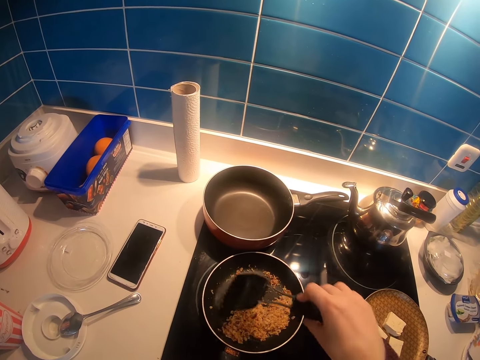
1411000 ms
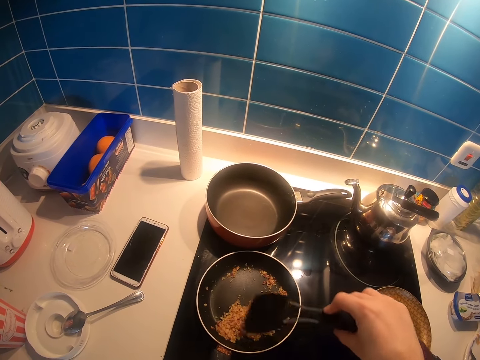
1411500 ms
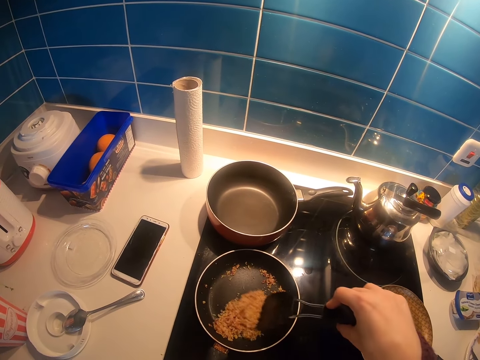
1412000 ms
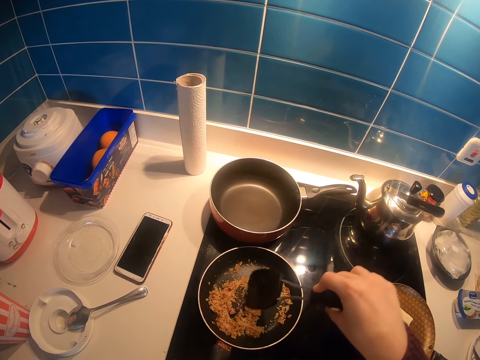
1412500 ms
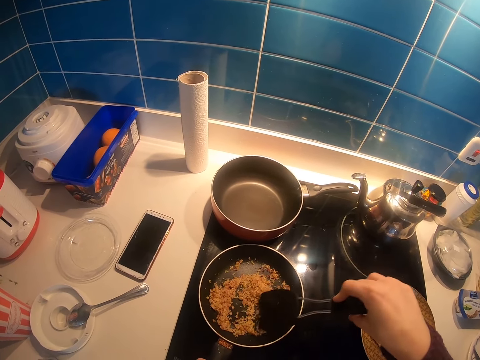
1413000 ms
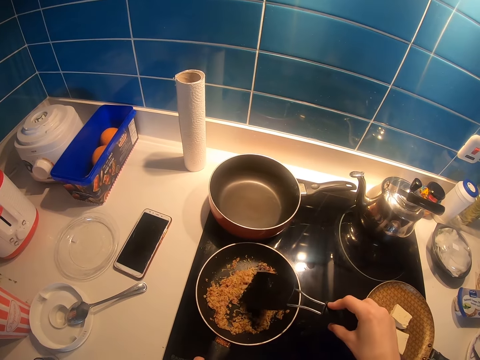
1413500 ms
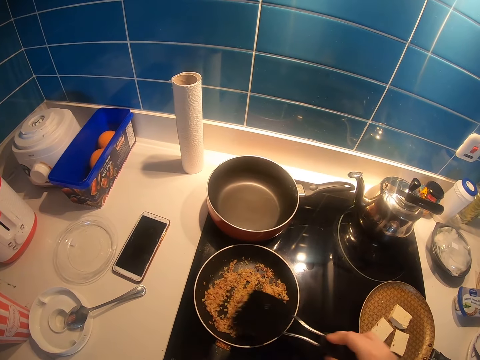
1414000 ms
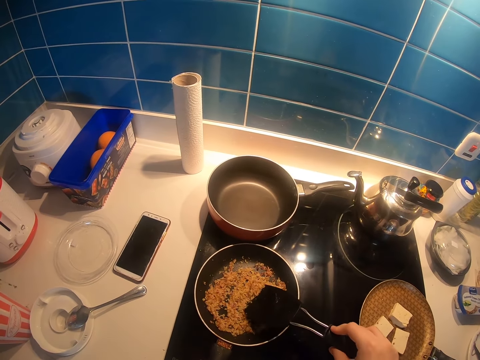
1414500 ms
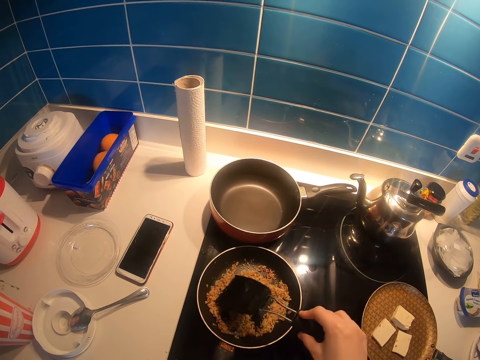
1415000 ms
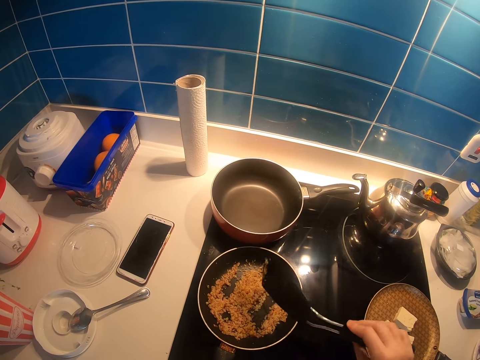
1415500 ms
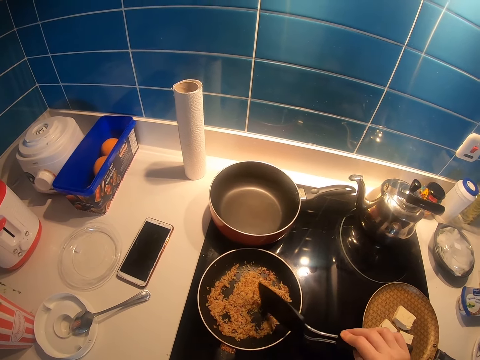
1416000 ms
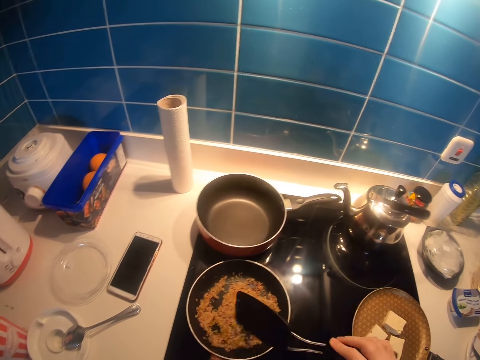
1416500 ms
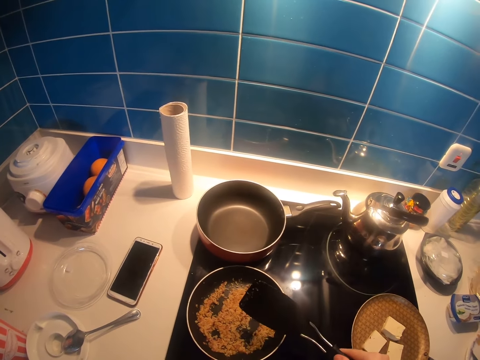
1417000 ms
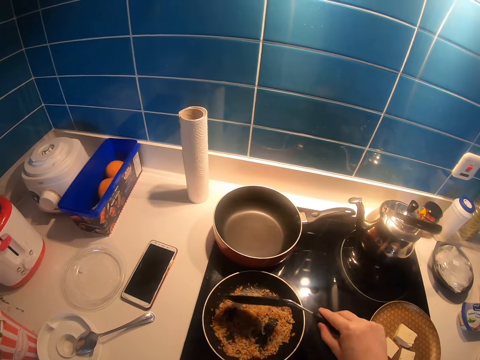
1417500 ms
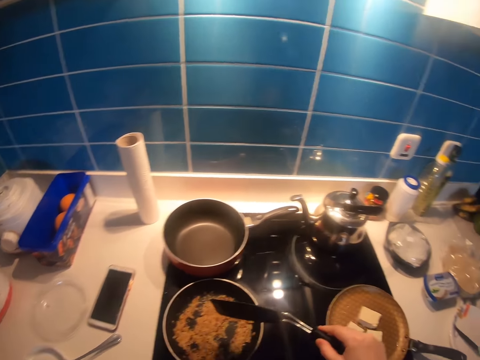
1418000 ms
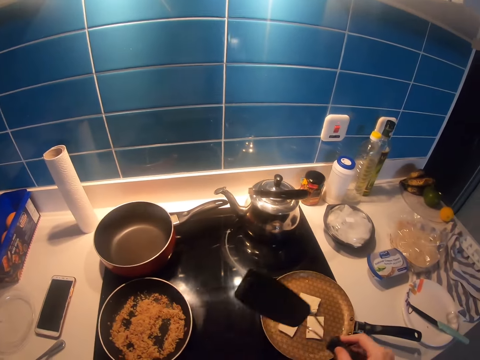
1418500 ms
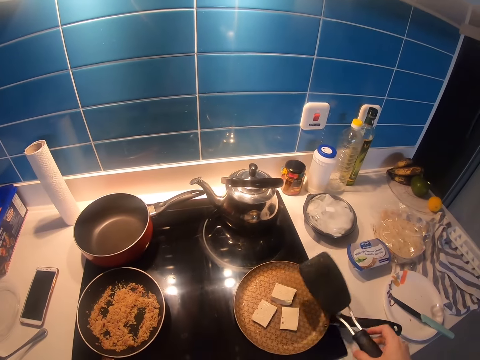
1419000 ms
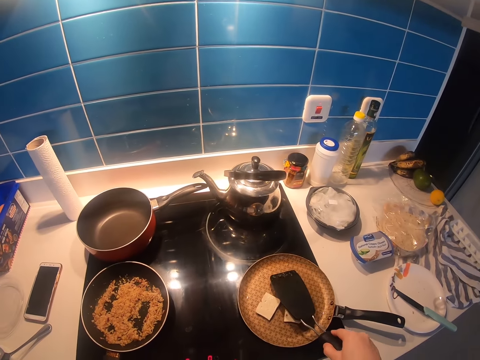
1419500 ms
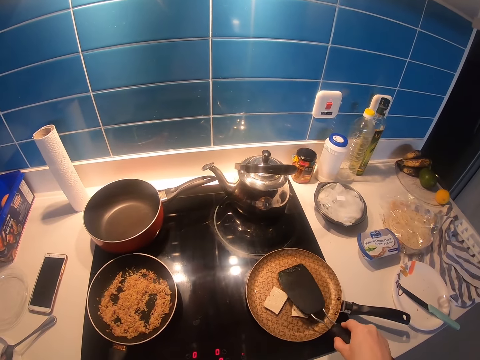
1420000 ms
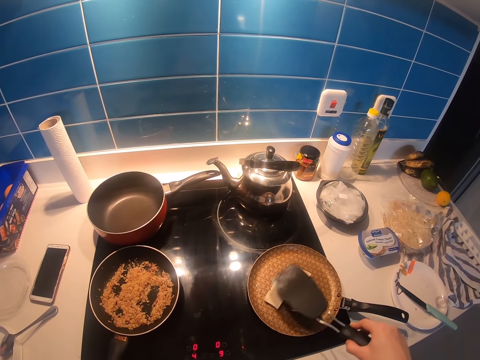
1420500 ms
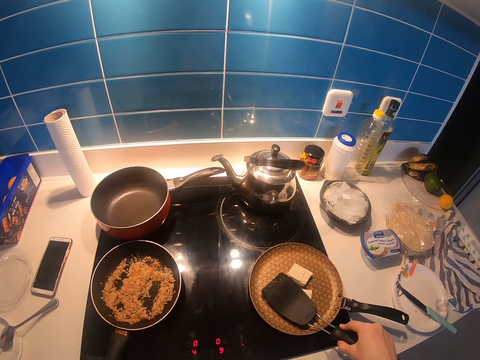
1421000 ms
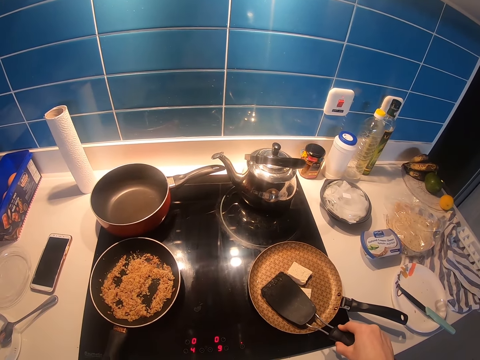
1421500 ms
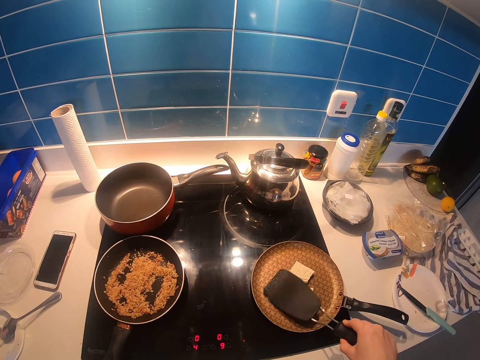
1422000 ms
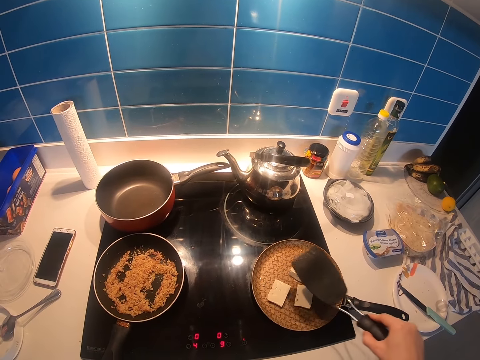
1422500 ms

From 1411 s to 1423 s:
The camera wearer hits the spoon on the pan. They hold the spoon. They press the butter with the spoon.

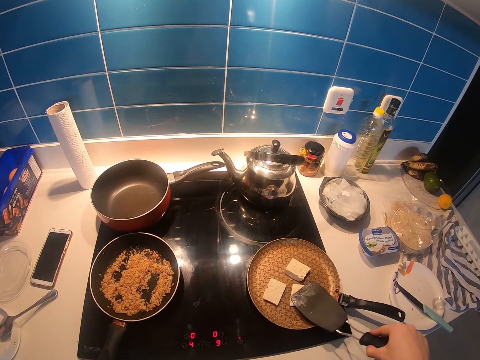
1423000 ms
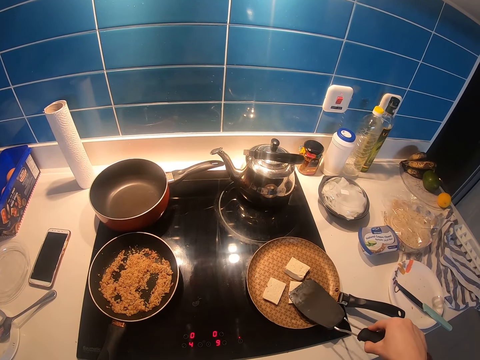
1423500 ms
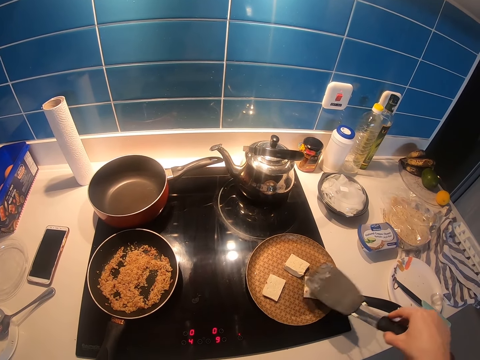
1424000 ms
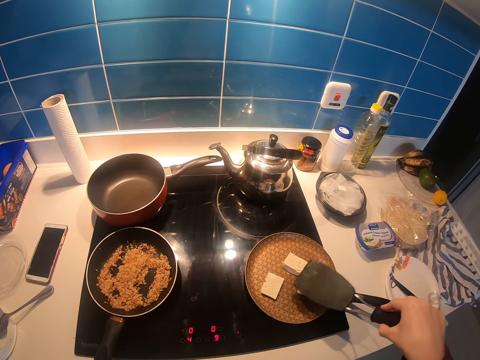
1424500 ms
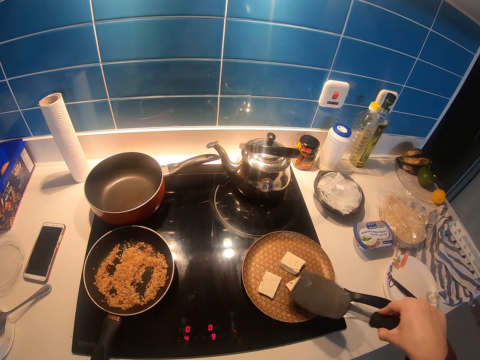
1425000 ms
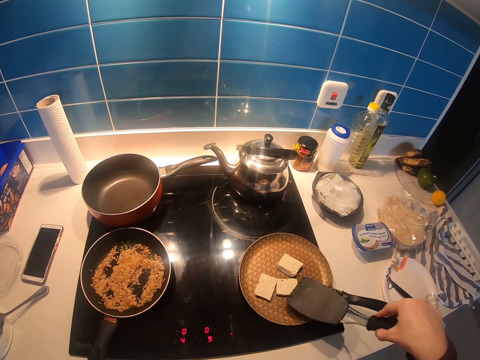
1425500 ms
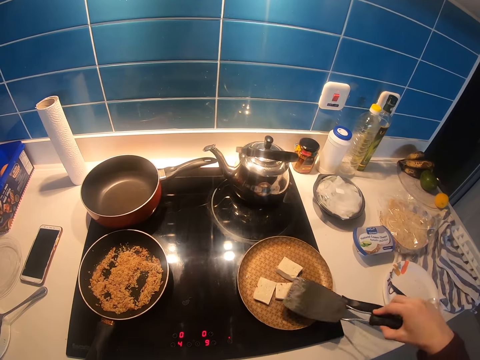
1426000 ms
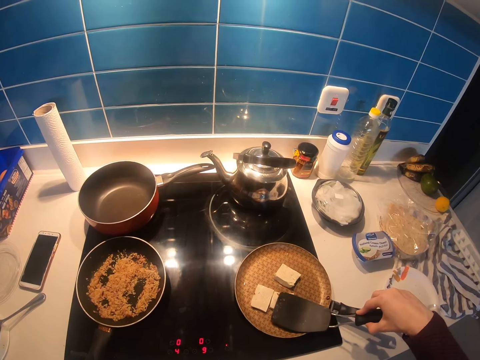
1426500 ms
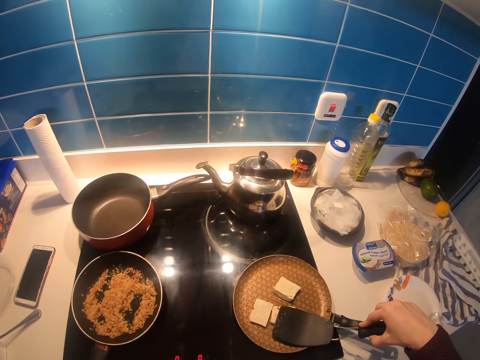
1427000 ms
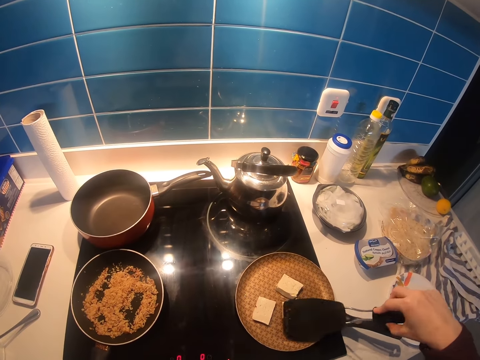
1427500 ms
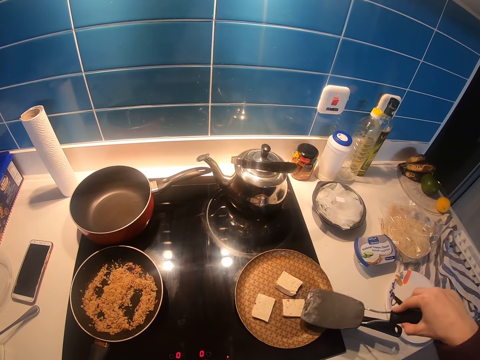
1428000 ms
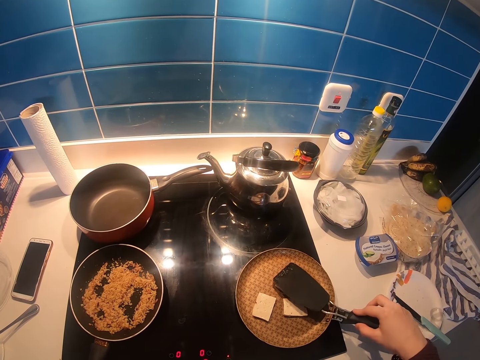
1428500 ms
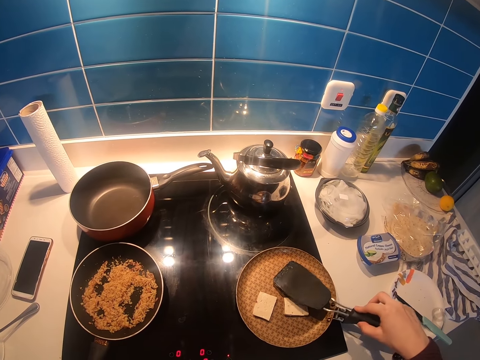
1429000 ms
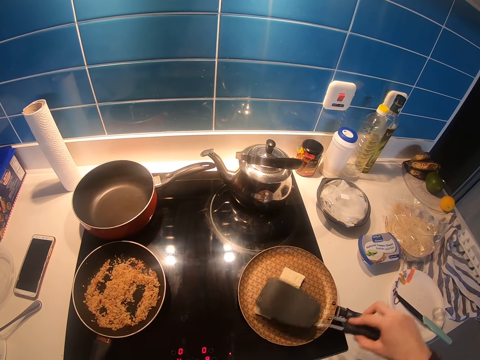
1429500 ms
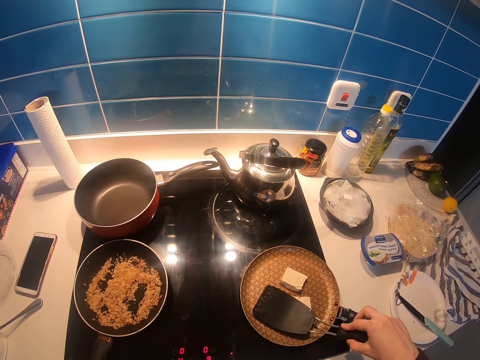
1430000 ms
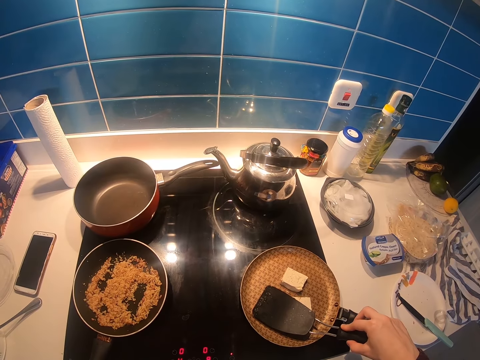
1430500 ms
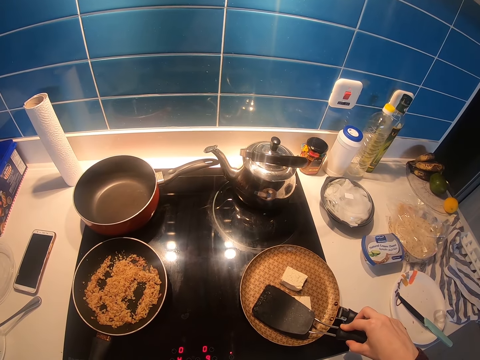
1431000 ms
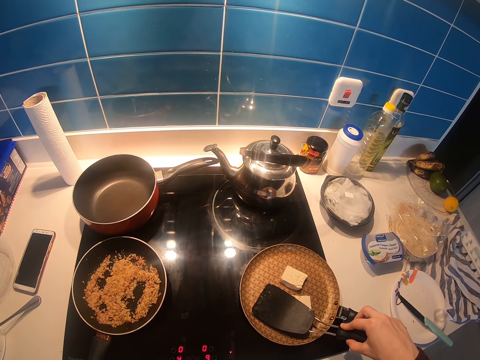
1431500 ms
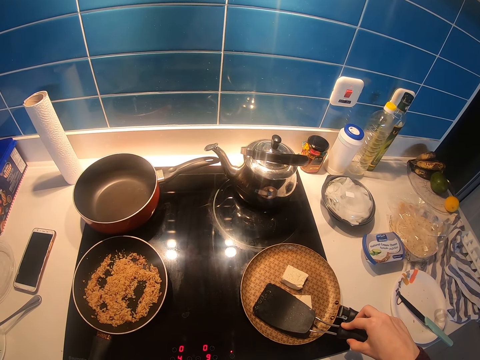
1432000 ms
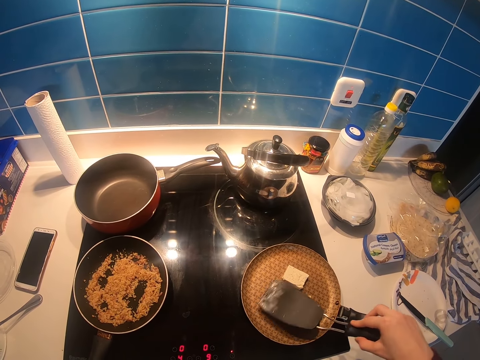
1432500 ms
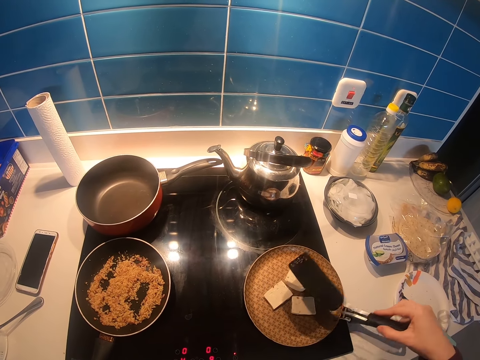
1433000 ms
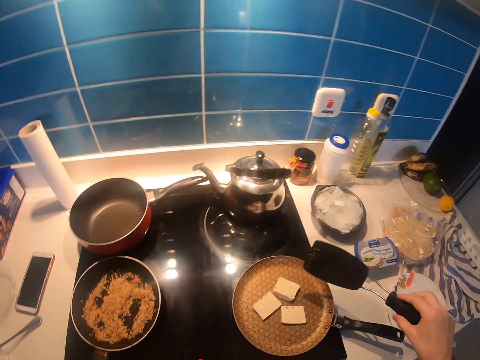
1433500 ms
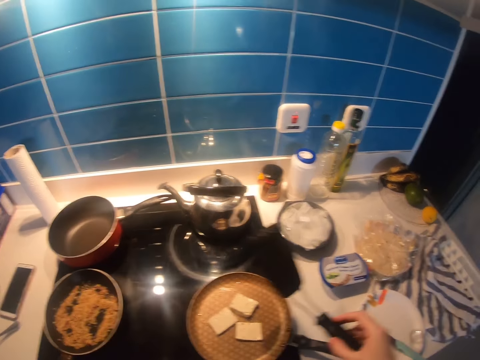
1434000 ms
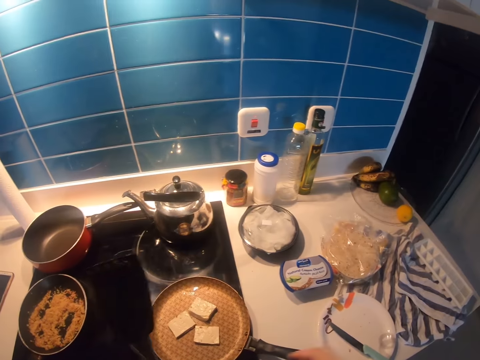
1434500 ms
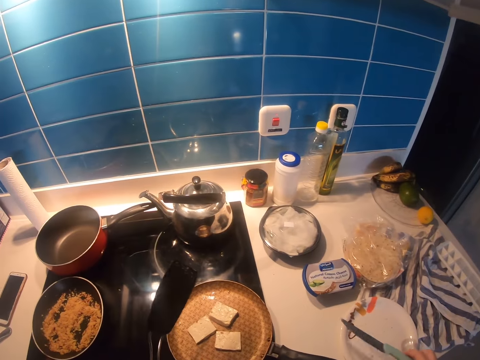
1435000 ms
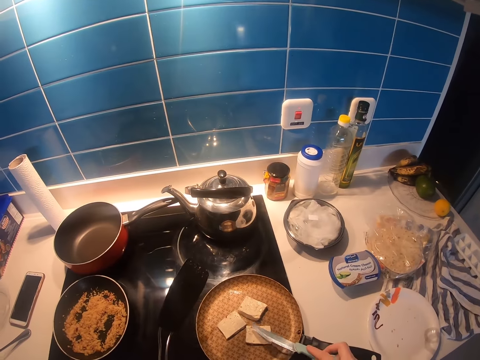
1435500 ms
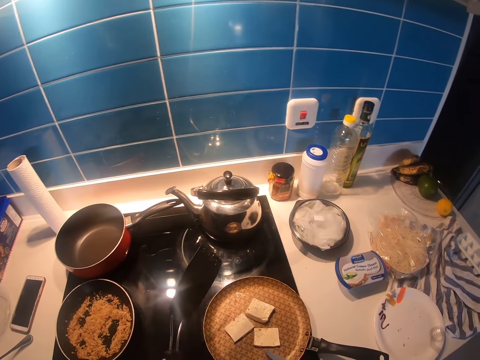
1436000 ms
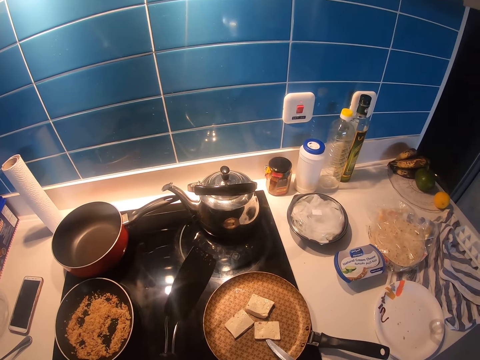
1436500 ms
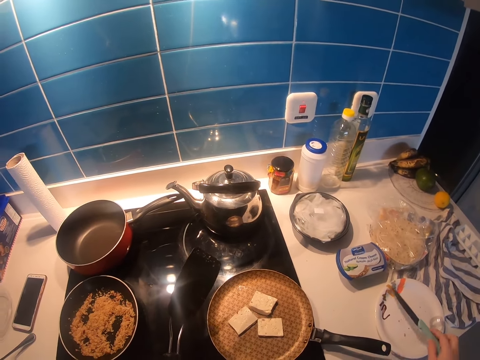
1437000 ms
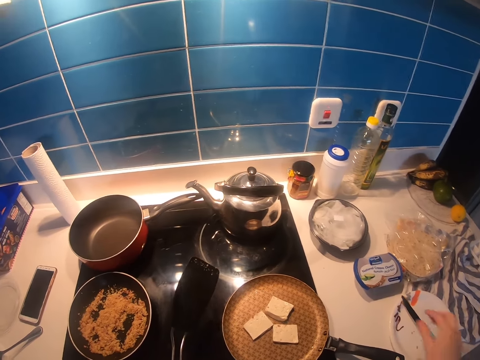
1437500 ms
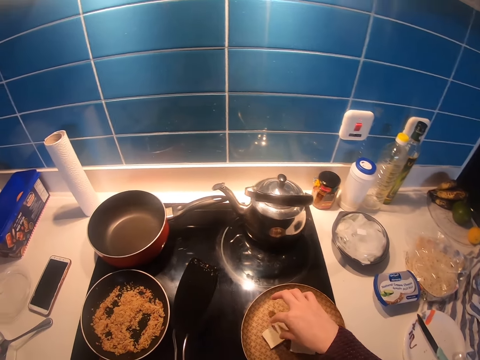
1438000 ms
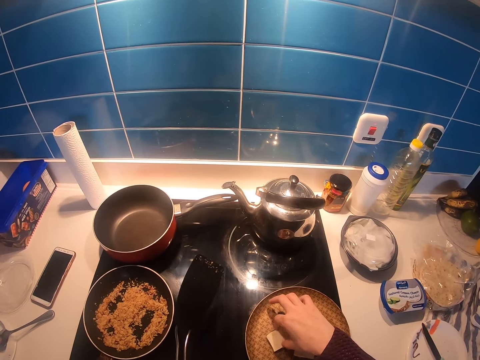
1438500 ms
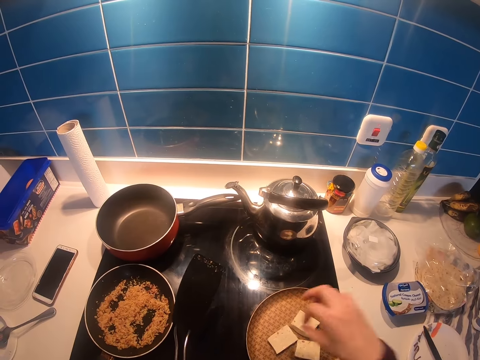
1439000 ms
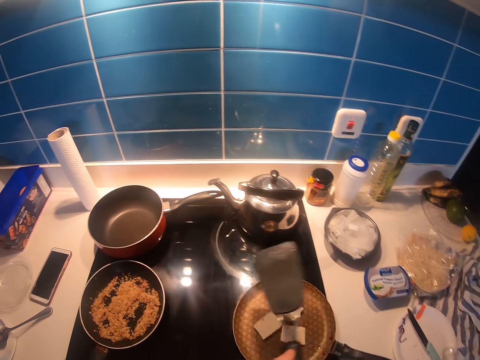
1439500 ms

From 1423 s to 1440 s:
The camera wearer puts something together. They press something with the spoon. They hold the spoon with the right hand. They hold the spoon with the left hand. They pick up the knife. They hold the knife. They push the butter with the knife. They put the knife on the plate. They pick up something with the right hand.
